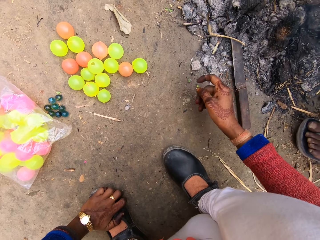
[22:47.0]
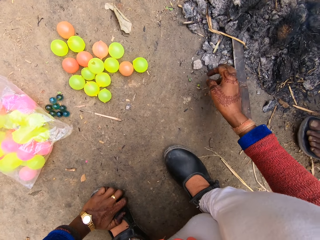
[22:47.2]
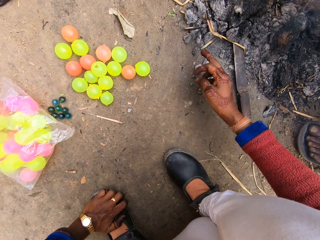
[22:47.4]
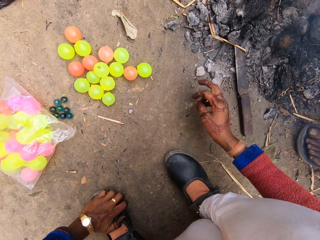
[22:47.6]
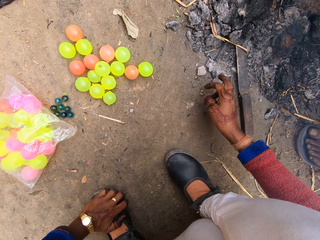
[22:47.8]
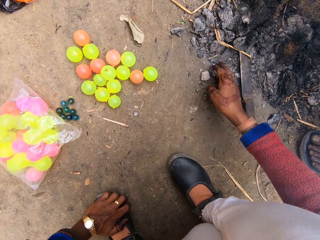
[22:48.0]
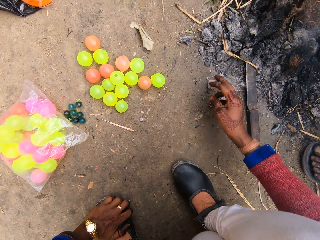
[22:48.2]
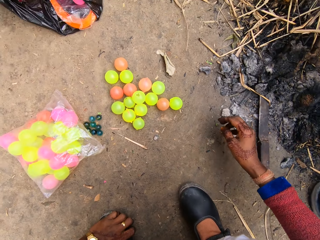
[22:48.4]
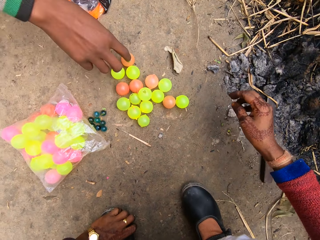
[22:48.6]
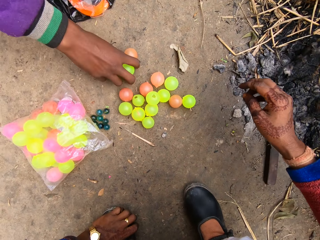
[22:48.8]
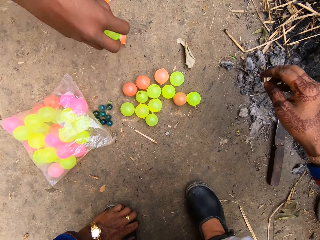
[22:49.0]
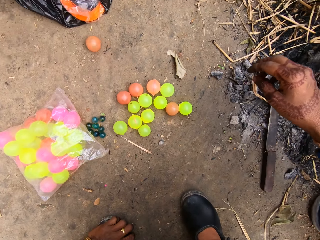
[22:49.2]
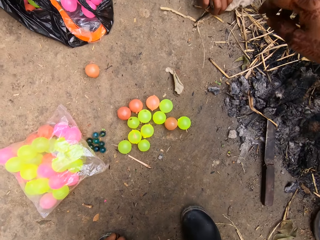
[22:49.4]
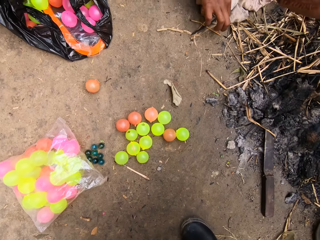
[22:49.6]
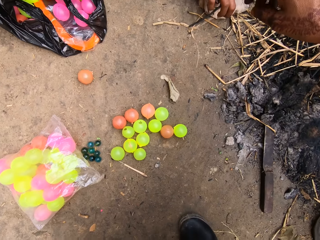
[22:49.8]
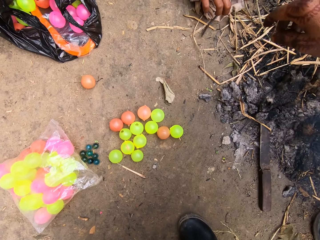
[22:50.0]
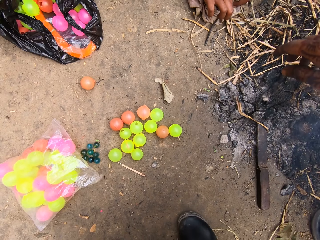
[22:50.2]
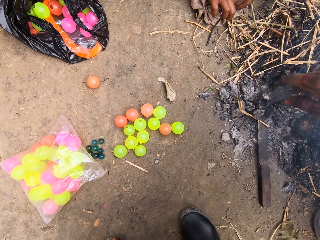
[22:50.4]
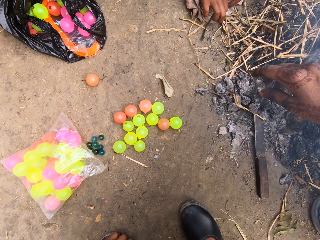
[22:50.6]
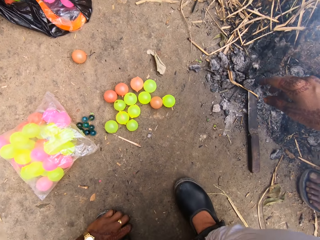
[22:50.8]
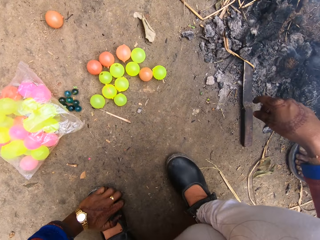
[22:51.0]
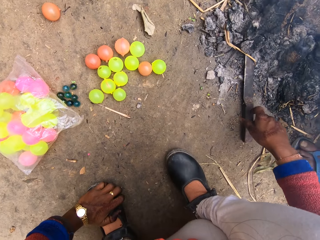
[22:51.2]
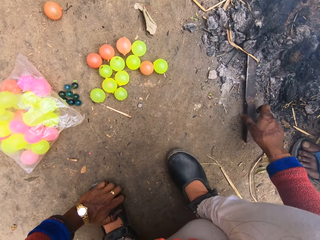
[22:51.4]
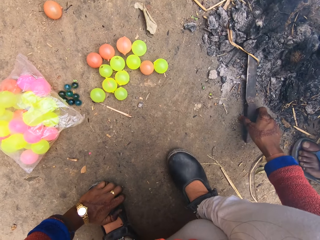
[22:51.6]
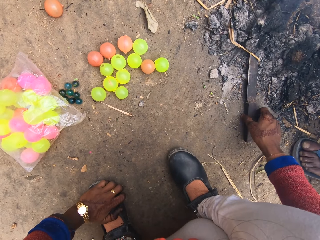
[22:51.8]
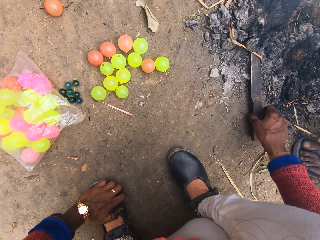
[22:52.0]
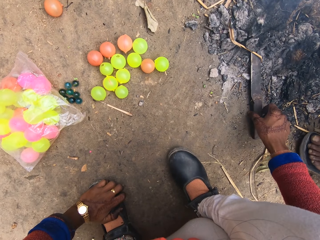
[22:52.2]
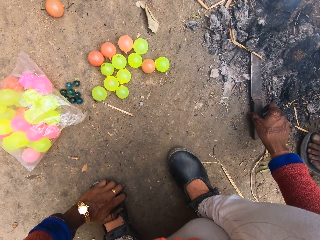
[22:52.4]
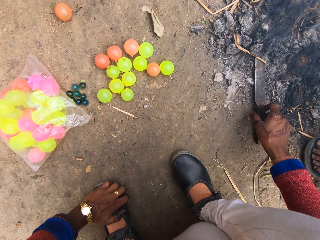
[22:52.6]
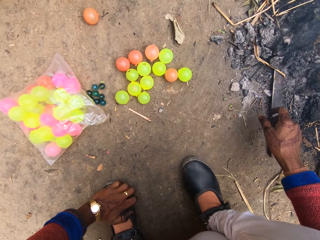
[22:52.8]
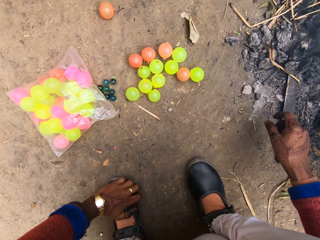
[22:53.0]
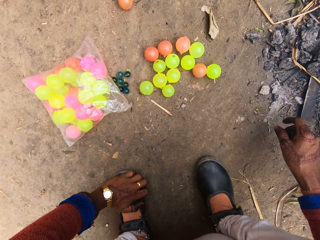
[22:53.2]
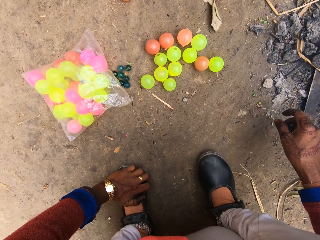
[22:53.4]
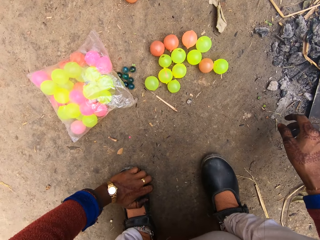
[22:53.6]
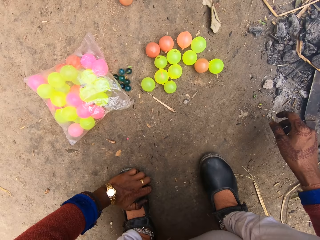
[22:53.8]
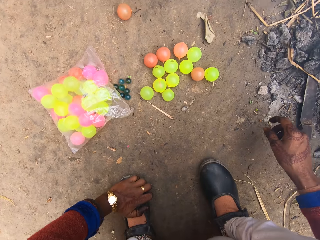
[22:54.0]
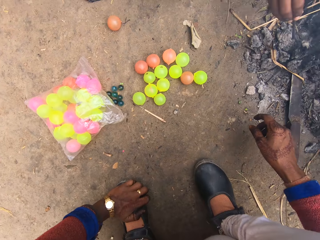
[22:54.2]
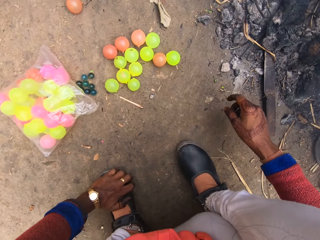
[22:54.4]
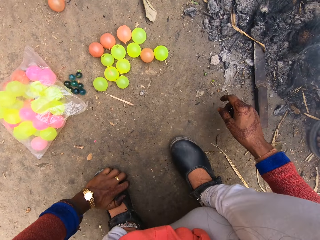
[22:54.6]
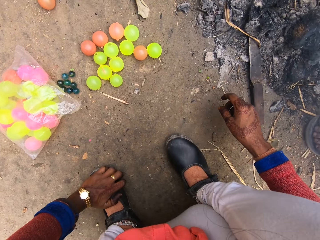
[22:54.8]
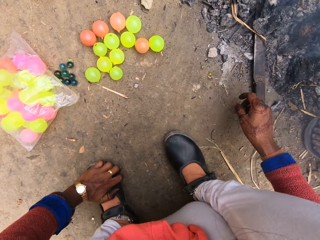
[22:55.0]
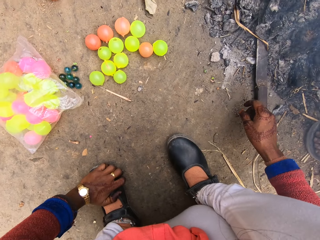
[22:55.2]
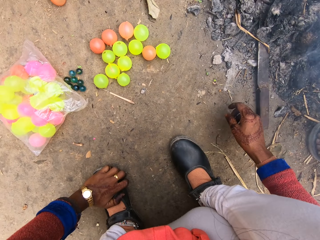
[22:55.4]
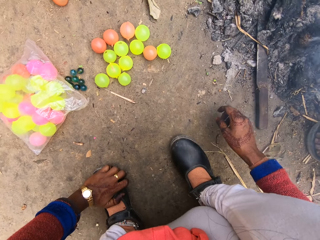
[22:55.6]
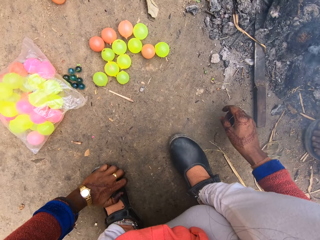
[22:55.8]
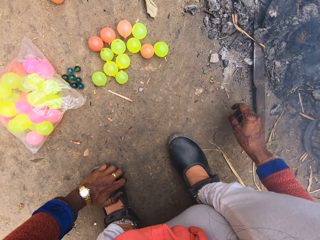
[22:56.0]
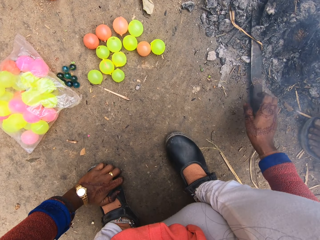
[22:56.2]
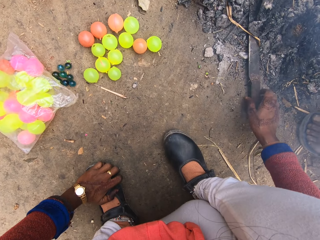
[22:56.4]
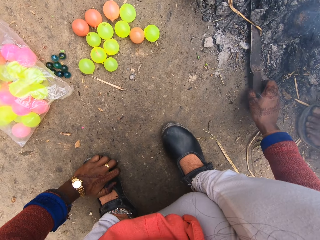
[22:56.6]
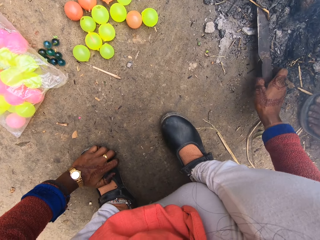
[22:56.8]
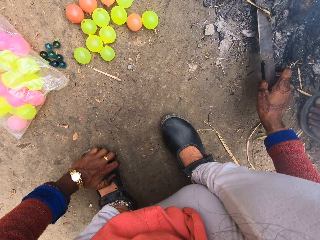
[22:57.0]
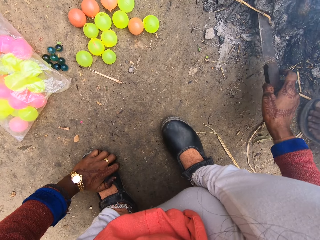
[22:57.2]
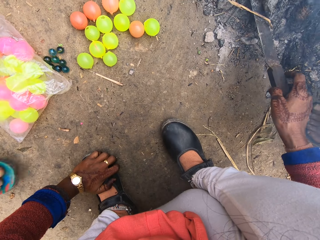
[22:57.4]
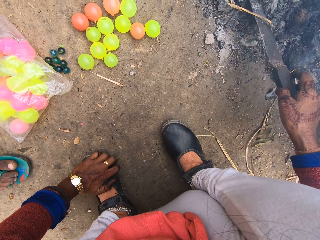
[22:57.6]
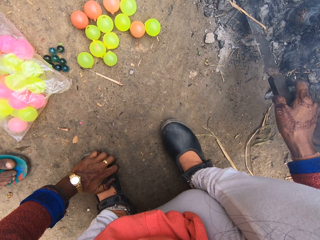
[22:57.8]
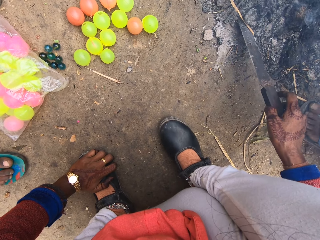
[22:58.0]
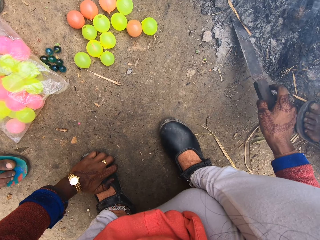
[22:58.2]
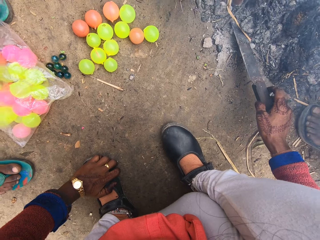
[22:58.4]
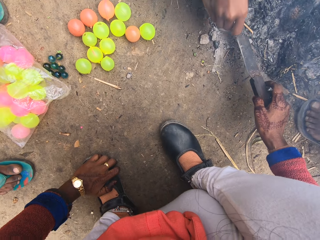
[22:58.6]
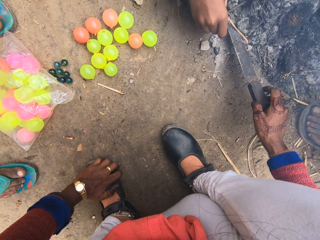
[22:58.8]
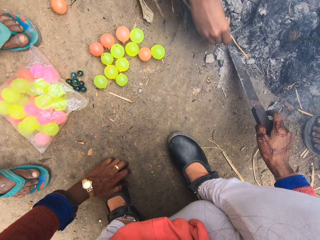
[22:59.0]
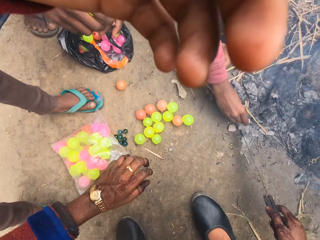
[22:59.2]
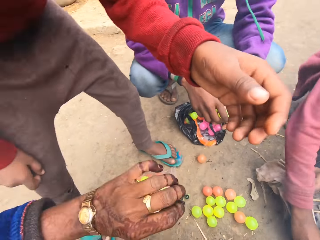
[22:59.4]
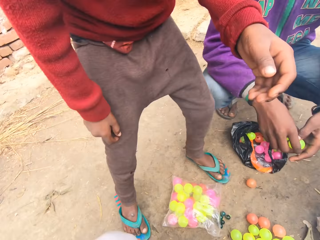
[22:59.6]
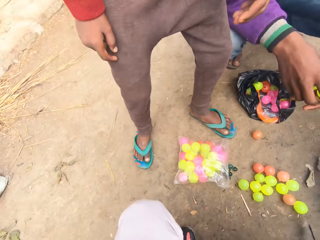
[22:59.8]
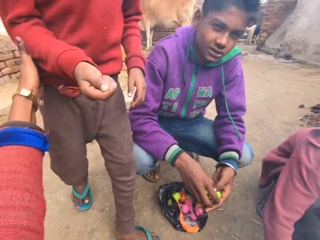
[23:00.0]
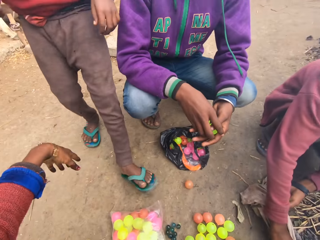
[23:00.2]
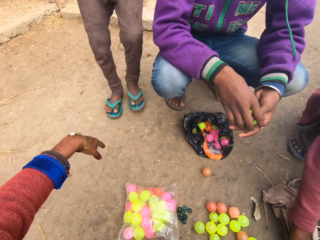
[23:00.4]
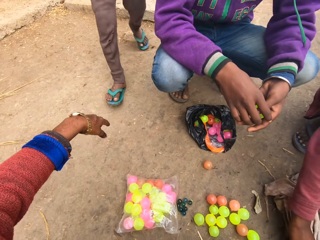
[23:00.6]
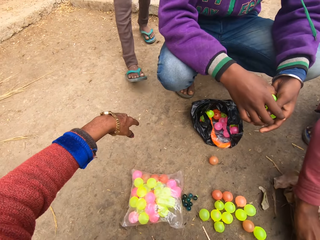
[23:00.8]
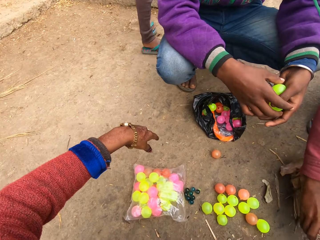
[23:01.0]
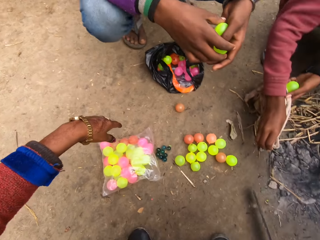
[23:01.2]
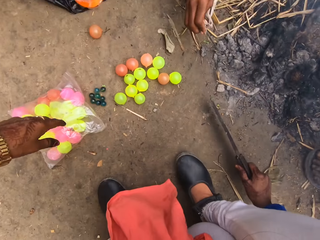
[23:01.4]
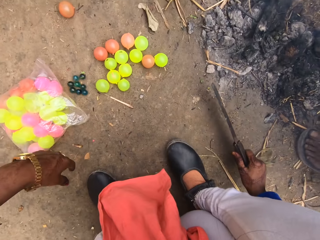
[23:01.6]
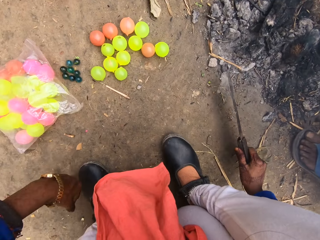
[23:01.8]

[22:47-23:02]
The camera wearer moves some charcoals on the ground with her finger. A boy picks up some balls from the ground. Another boy adjusts wood on the ground. The camera wearer holds a knife beside some charcoals. She touches the knife and carries the knife from the ground. The other boy sorts out some grasses on the ground. A person squats near the embers. The first boy squats near the embers. A third boy adjusts the camera and distracts the camera wearer. The camera wearer talks. She hits the third boy.

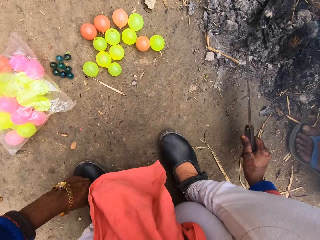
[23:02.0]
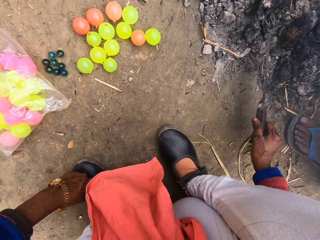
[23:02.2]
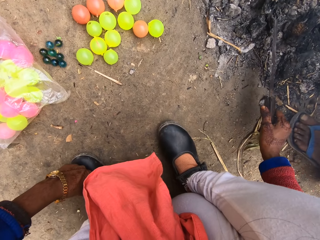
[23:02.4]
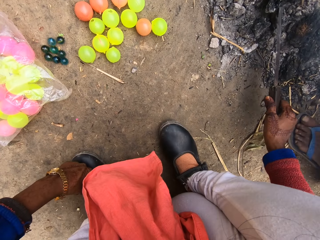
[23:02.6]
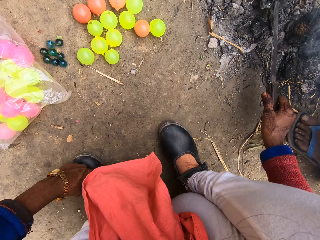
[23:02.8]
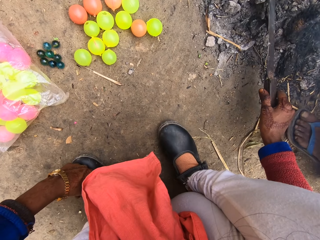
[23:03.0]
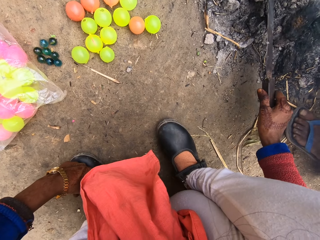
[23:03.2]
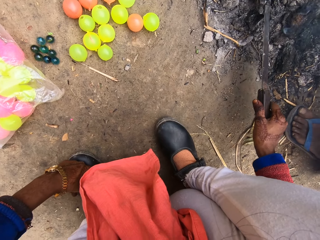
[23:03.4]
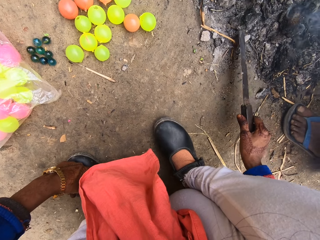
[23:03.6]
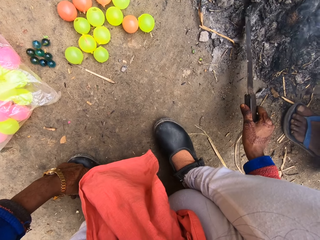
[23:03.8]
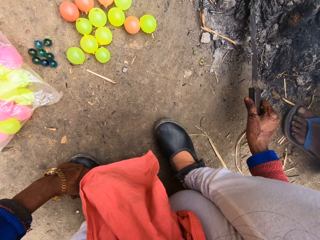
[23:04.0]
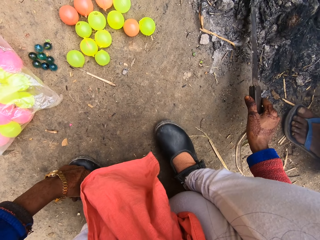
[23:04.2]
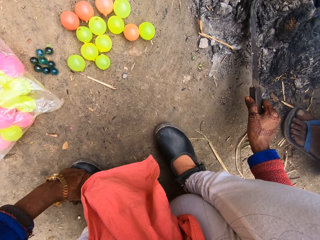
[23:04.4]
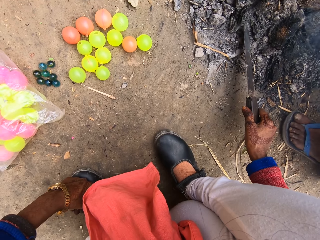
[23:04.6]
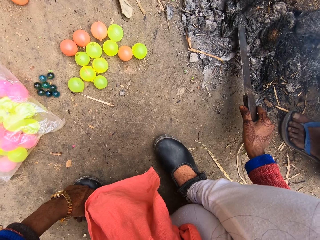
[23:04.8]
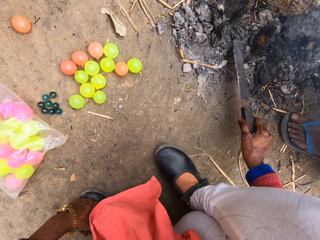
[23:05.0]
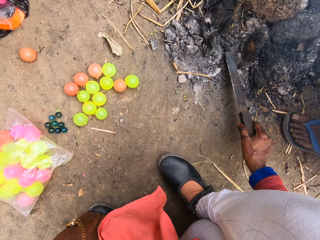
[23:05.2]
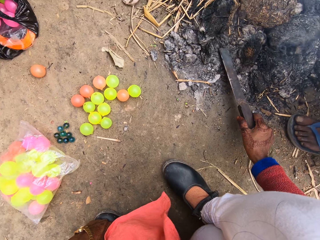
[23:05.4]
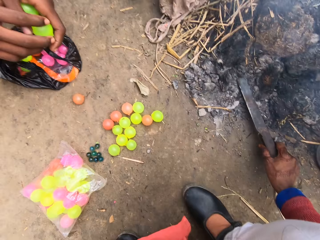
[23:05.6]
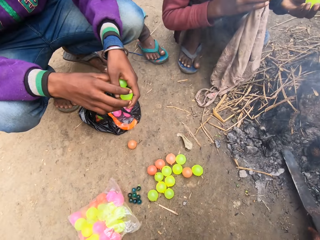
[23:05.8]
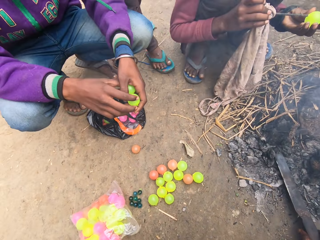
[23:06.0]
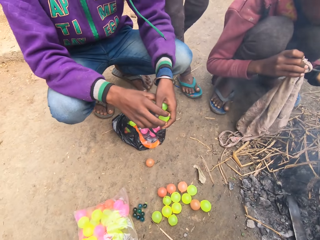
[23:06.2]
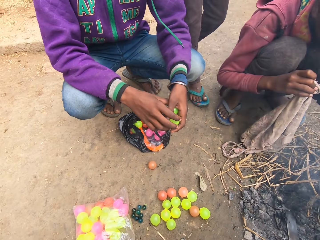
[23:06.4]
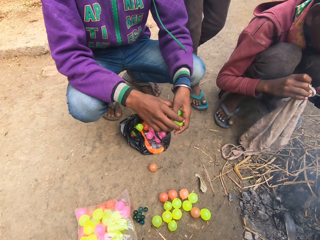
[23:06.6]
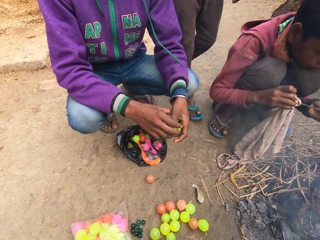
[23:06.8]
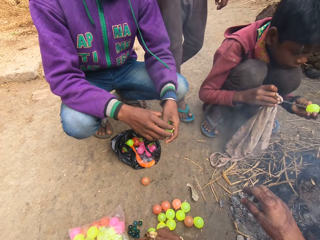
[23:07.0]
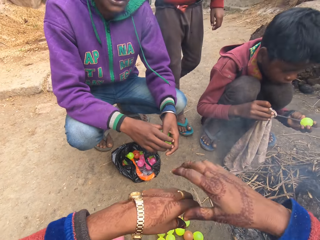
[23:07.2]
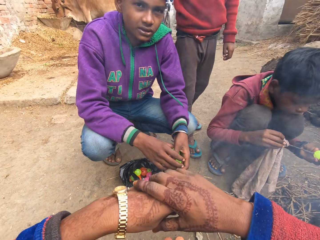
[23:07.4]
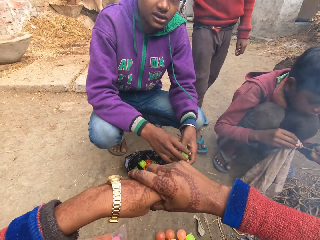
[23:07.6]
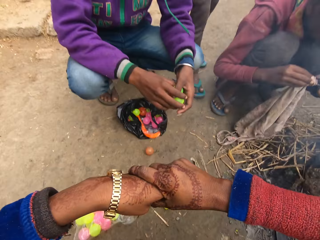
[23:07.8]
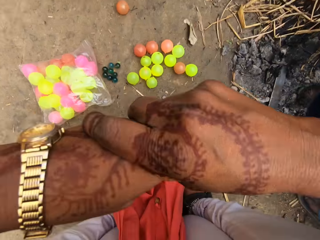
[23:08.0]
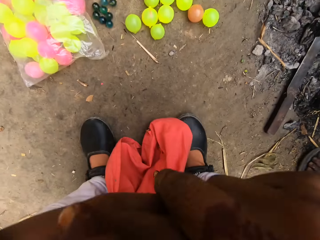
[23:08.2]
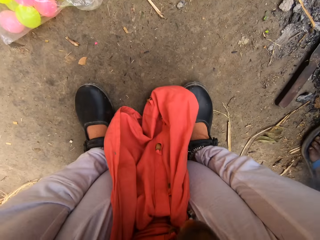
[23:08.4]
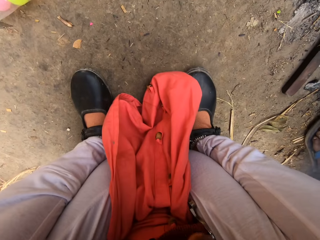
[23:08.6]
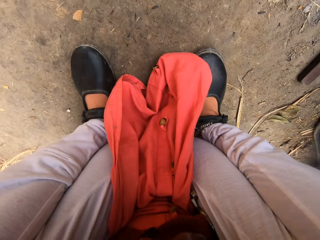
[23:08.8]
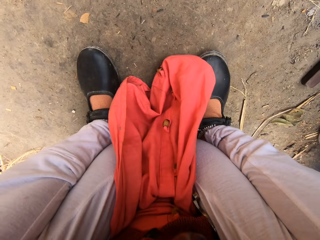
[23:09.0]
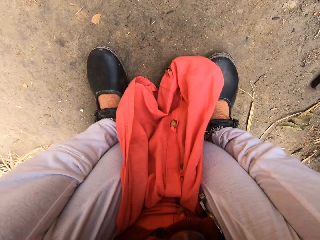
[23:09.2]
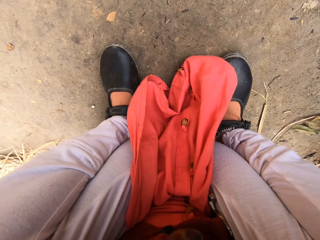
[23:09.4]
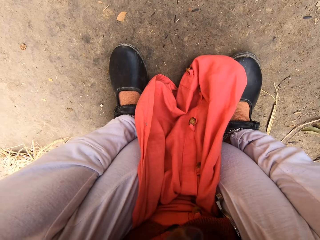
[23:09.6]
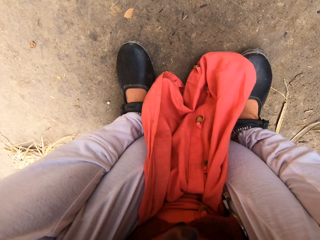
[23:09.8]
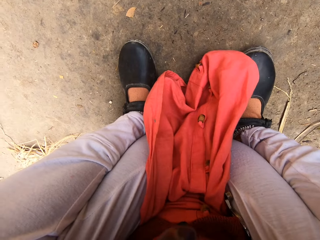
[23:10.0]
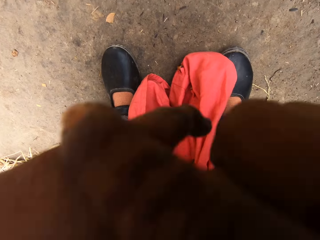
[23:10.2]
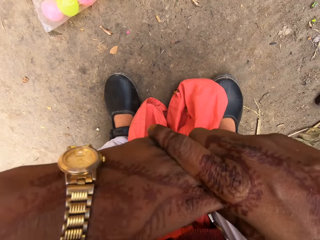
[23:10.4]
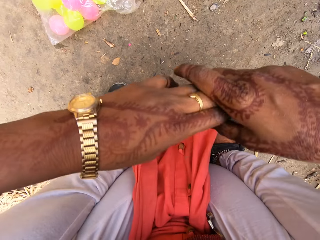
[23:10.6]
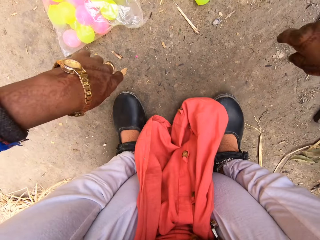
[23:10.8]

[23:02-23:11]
The camera wearer pushes the embers with a knife. She sorts charcoals with the knife. She converses with a person. A person stands near the embers. Another person squats near the embers. A third person squats near the embers. The camera wearer holds her left fingers with her right hand. A boy stands beside another boy. The second person pierces the plastic ball with a metal rod.
